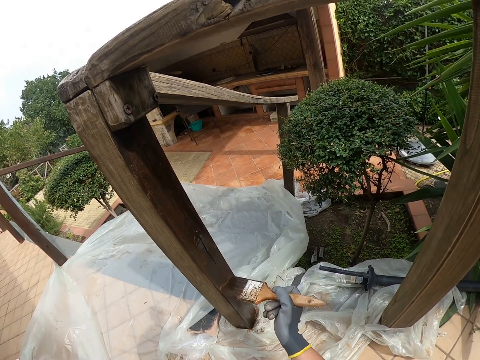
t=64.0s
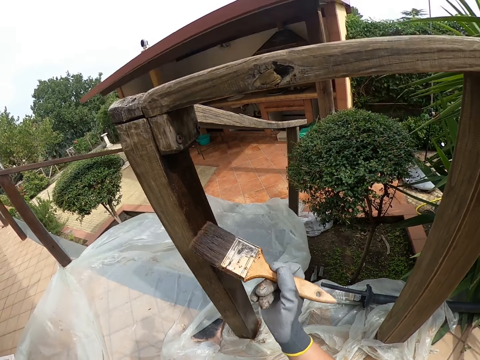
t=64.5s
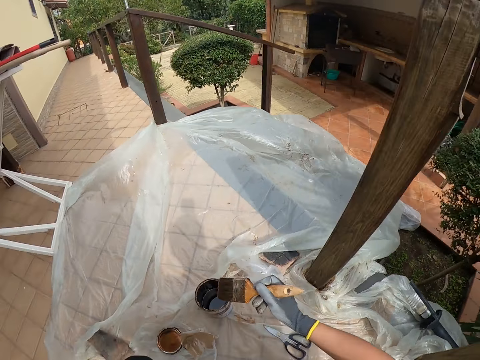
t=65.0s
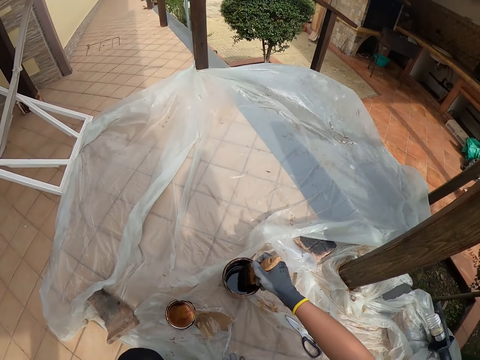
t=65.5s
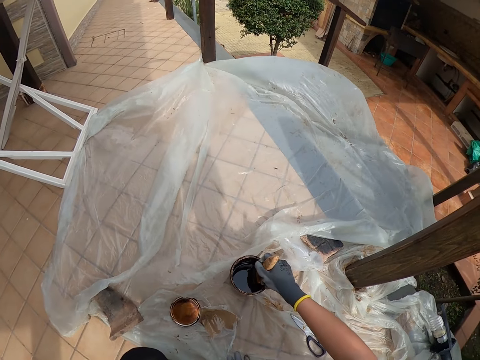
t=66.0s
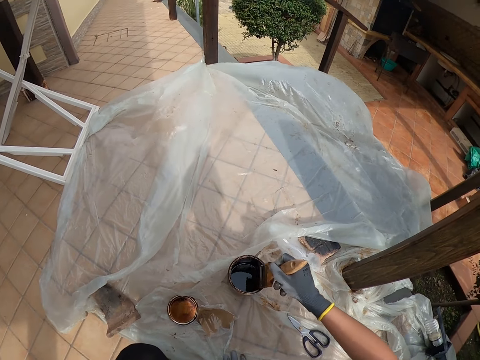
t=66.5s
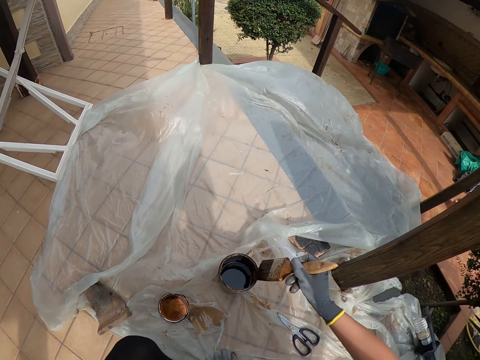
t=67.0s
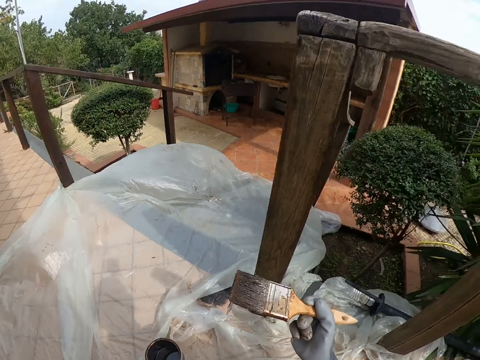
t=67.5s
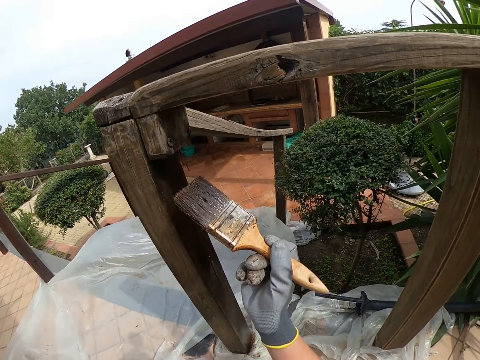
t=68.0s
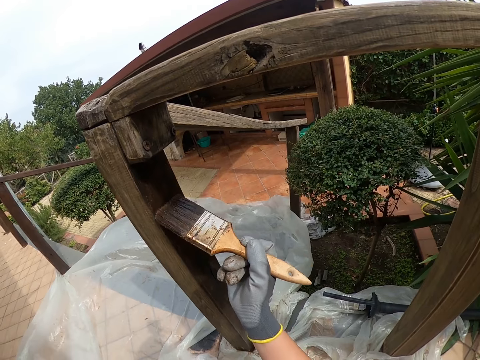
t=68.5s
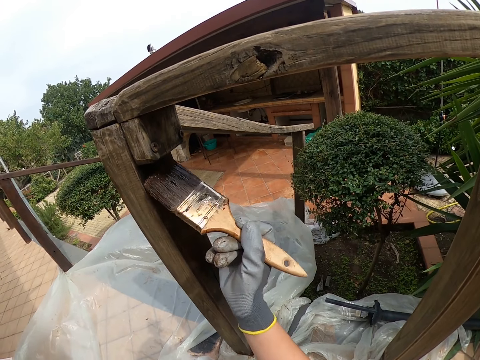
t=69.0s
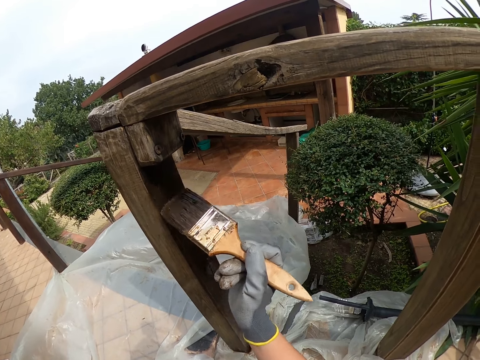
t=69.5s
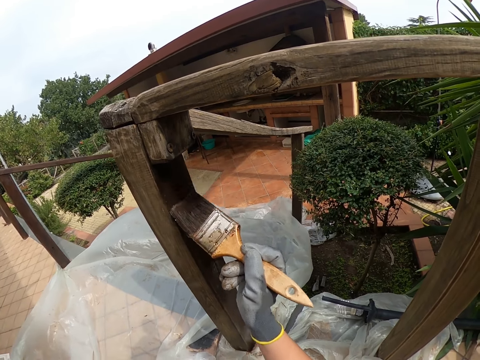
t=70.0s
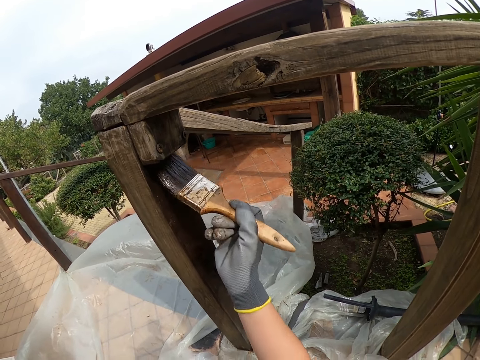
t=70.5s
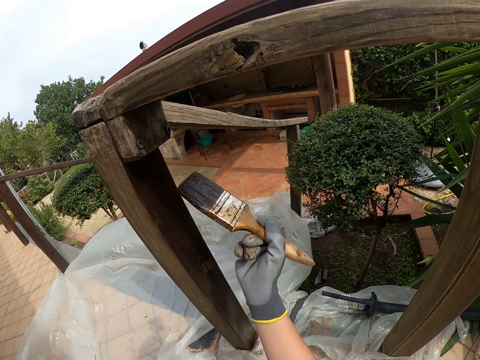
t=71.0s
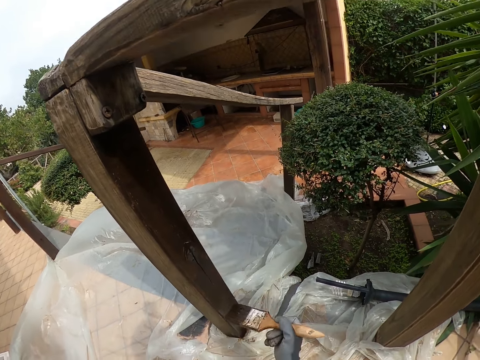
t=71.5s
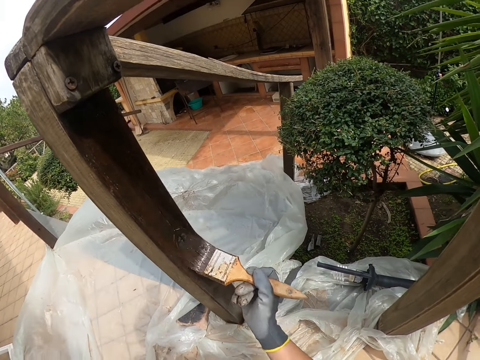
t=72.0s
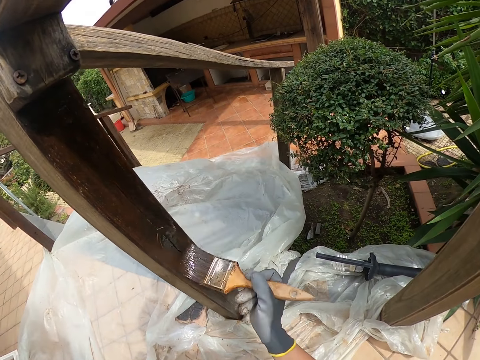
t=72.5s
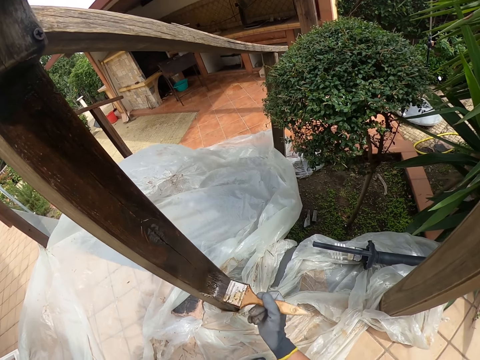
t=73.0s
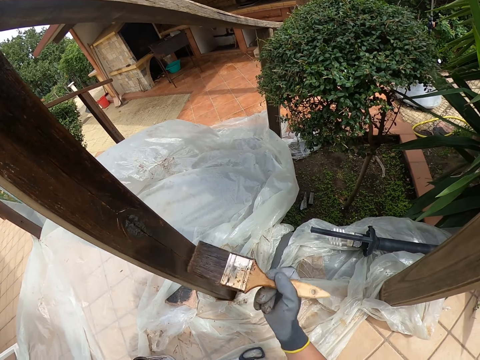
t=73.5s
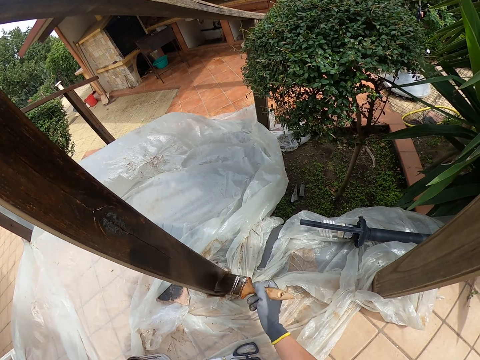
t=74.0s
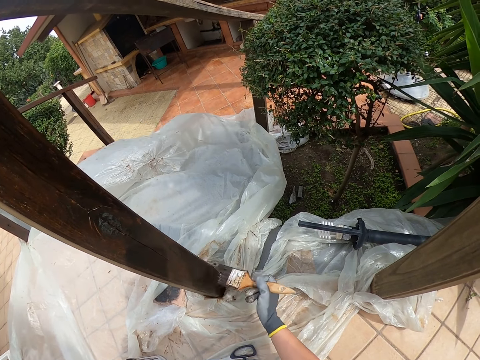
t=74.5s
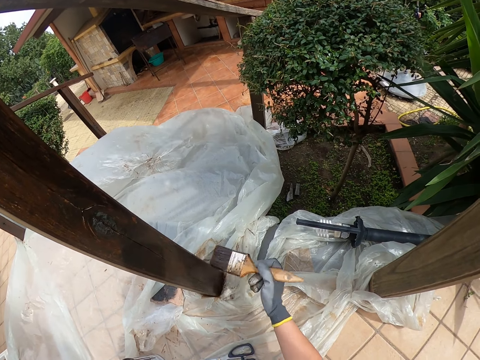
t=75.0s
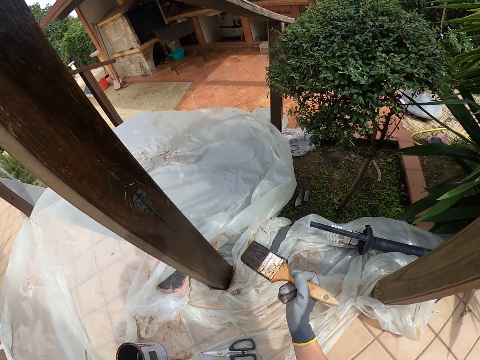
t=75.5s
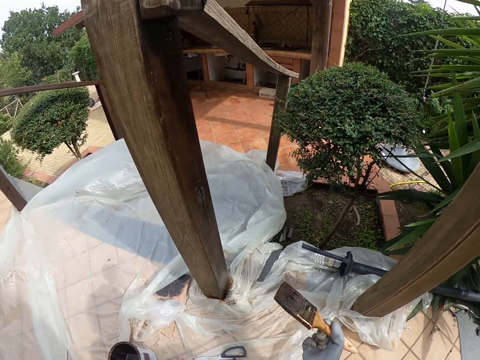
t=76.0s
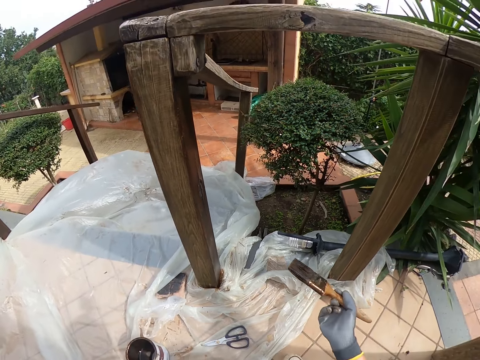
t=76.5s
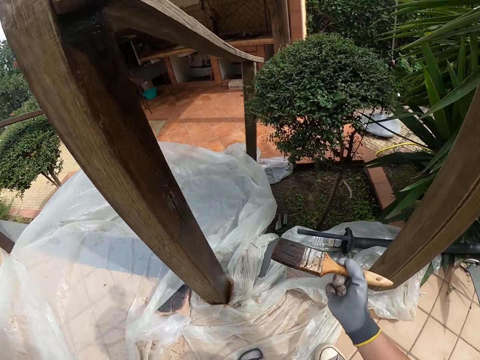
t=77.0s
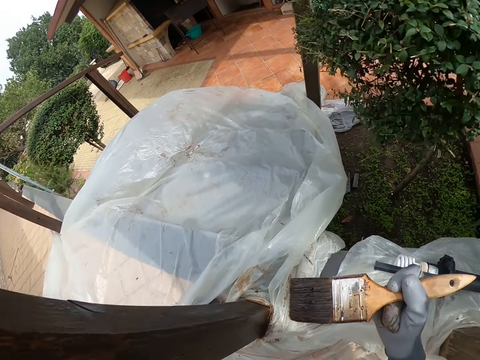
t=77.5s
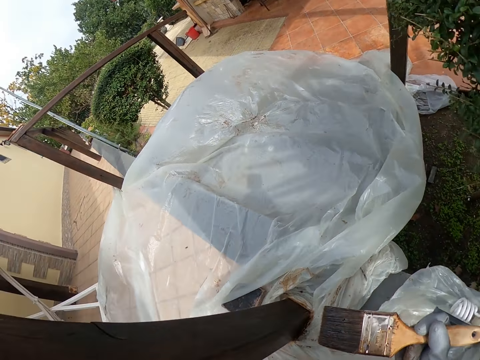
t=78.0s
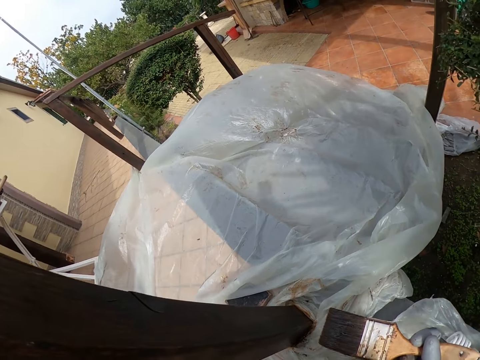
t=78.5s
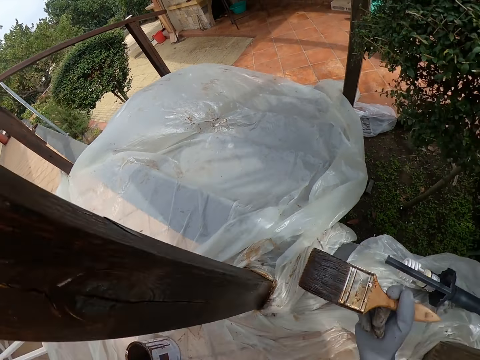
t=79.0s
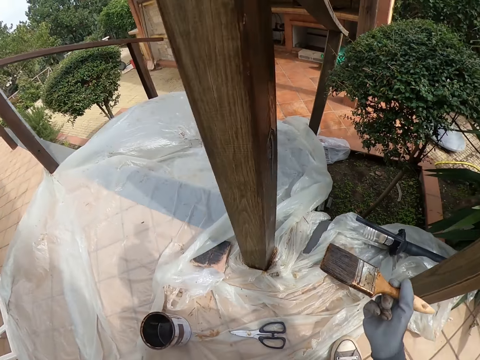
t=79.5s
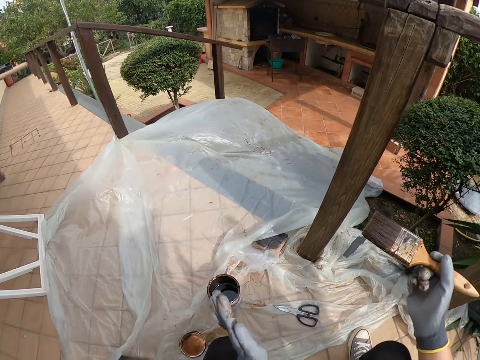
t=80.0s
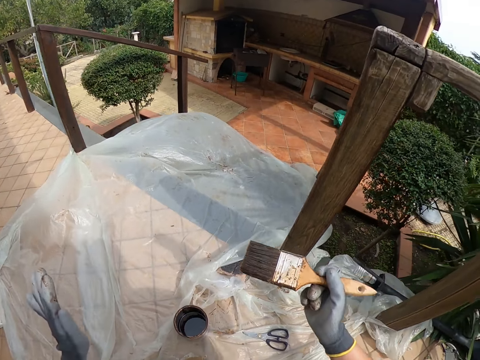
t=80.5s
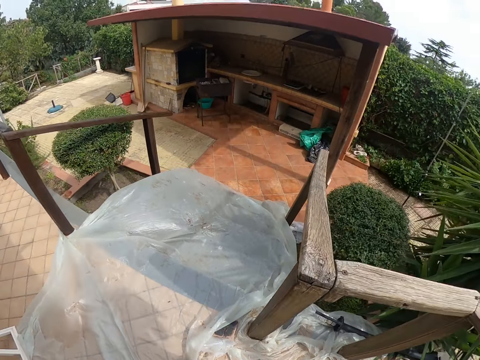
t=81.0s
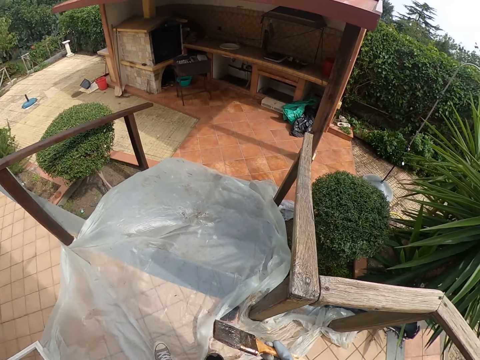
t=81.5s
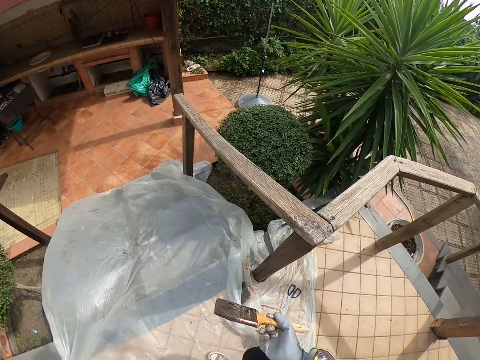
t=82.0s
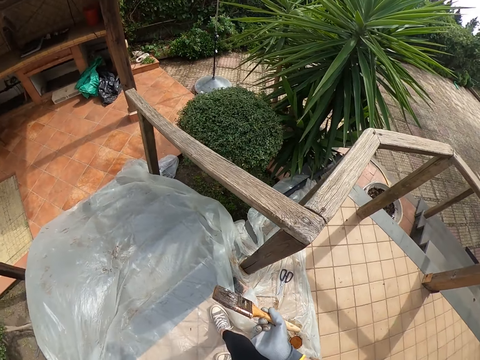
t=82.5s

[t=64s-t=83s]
The camera wearer dips the paint brush in the paint can. They smear the paint brush to the paint tin. They paint the stairs rail or timber. They stare at the timber. They walk around.

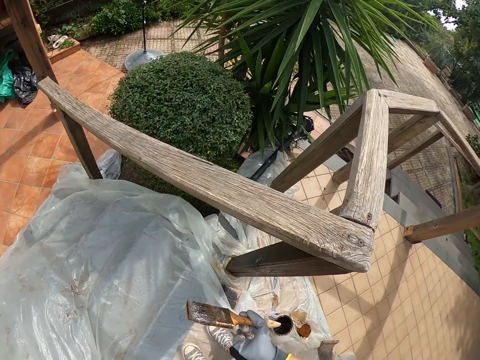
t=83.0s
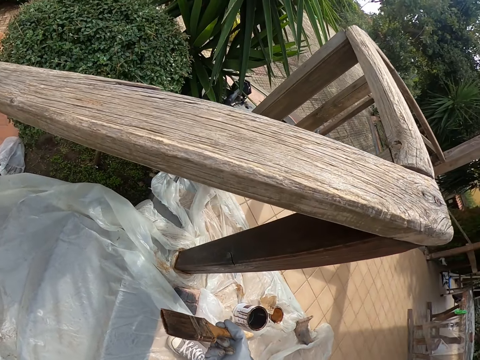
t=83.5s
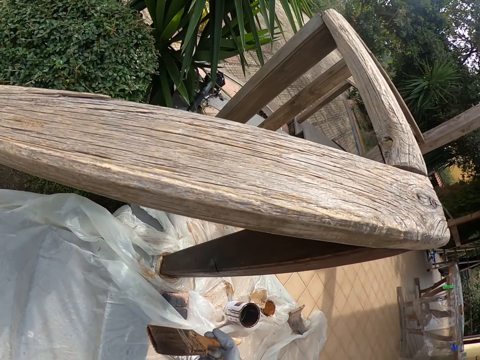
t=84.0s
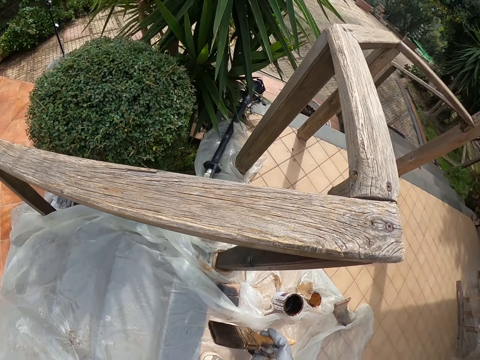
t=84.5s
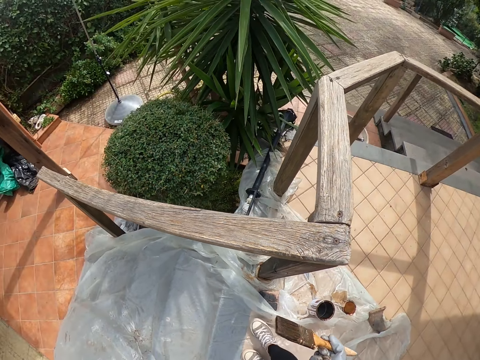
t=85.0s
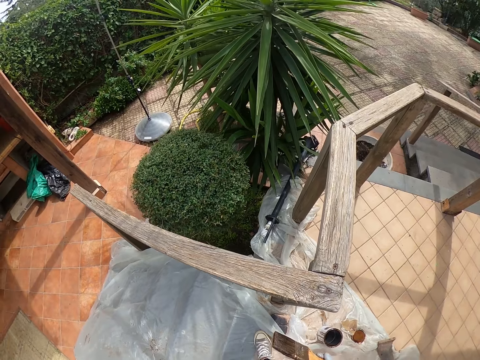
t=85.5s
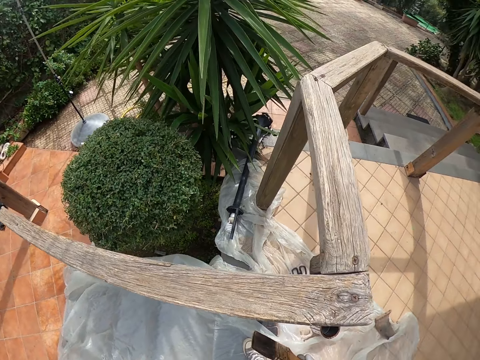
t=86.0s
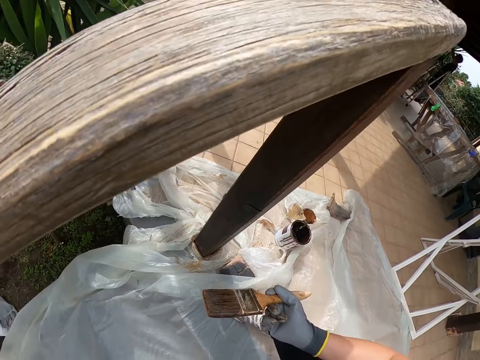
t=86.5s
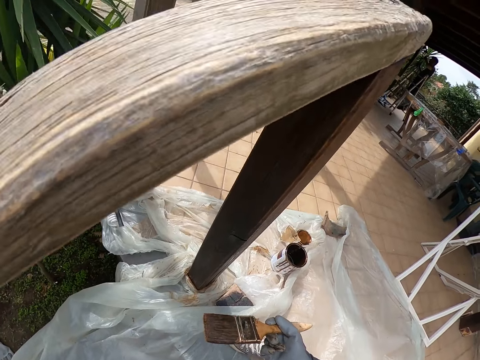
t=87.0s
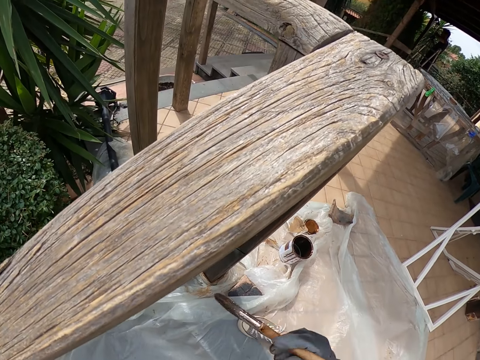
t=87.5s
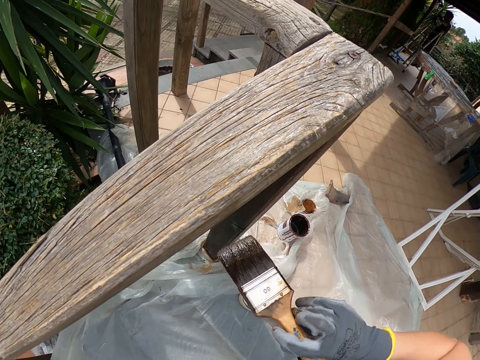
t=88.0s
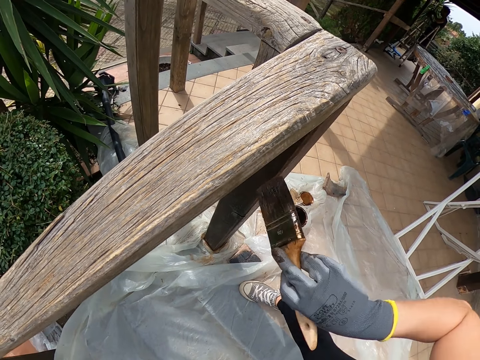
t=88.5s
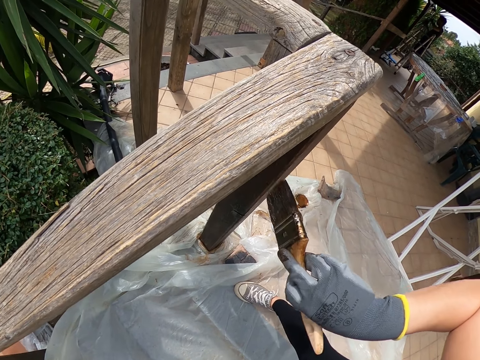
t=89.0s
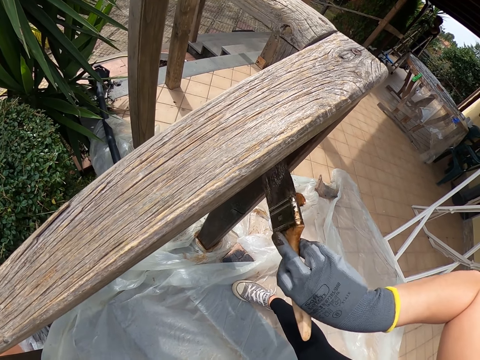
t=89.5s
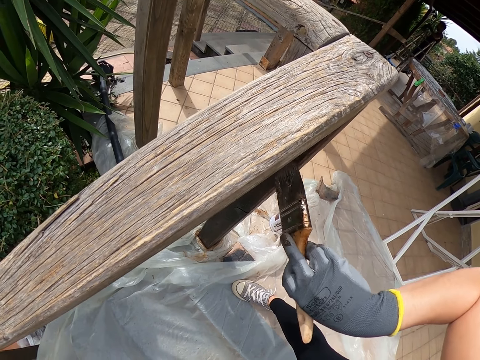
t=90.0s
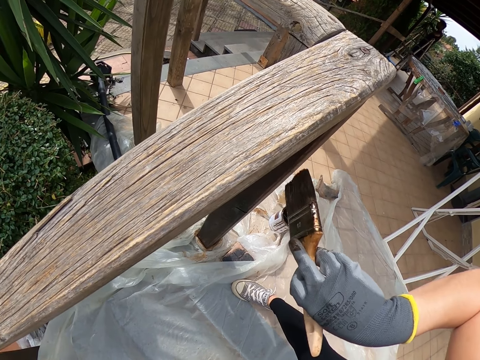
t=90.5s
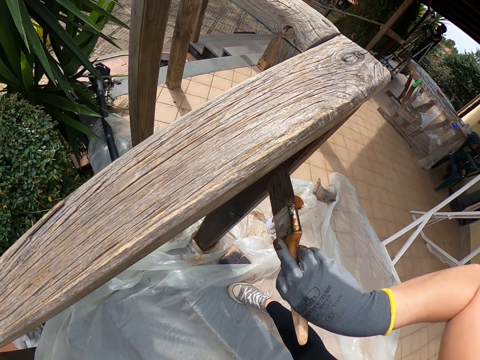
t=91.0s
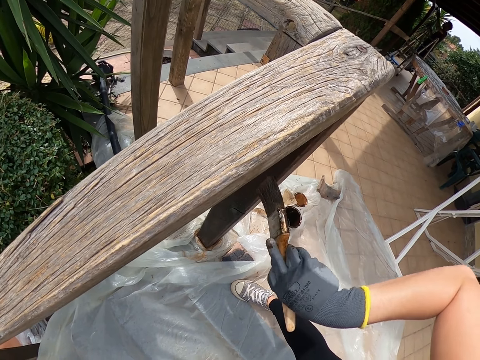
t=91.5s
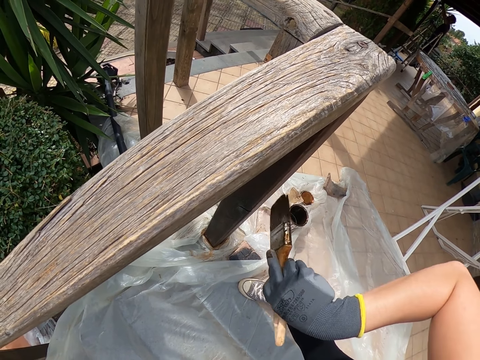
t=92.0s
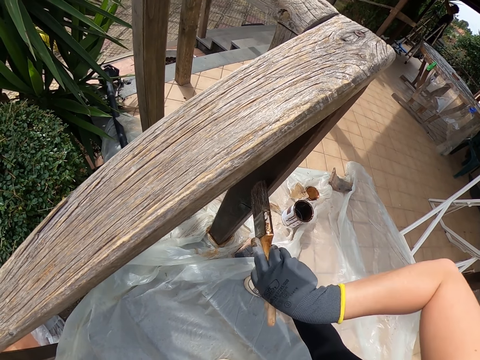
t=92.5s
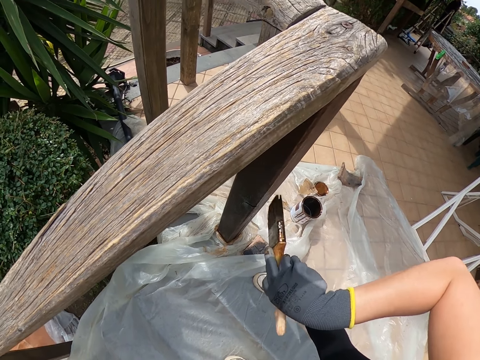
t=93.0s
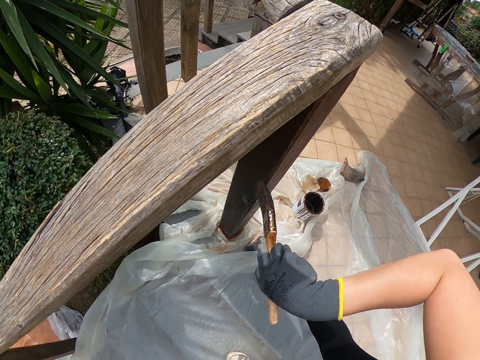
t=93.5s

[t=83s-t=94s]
The camera wearer stares at the timber. They paint the timber.
